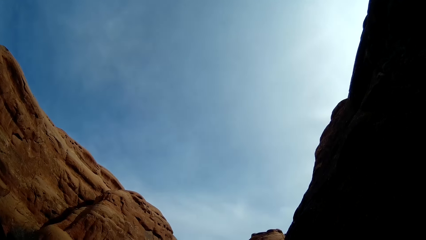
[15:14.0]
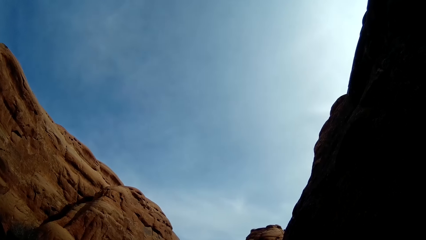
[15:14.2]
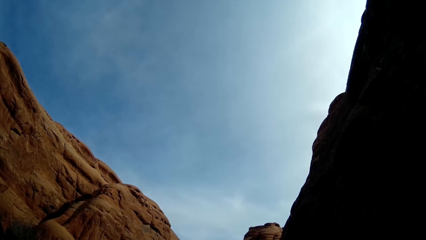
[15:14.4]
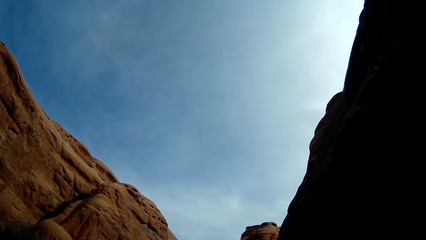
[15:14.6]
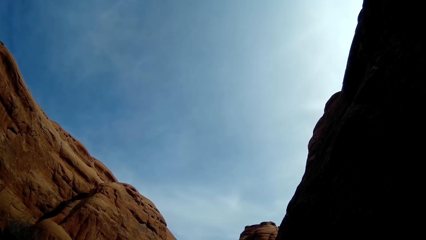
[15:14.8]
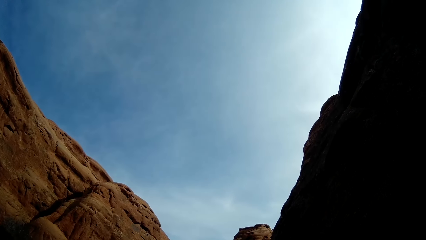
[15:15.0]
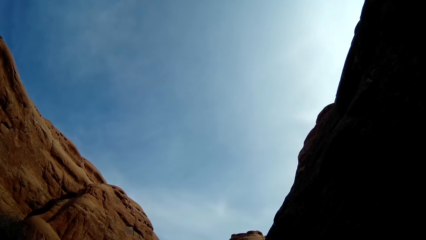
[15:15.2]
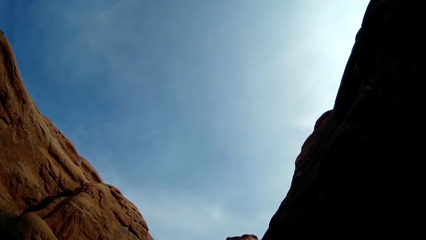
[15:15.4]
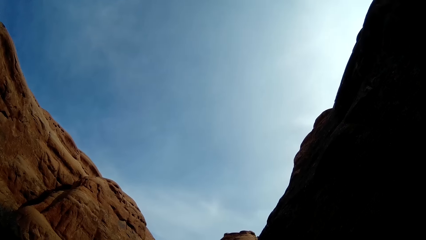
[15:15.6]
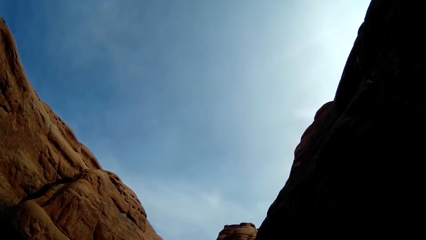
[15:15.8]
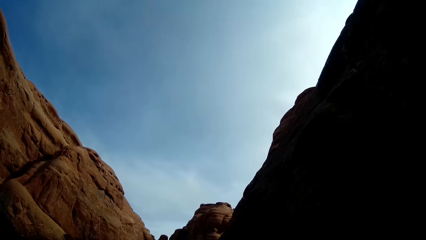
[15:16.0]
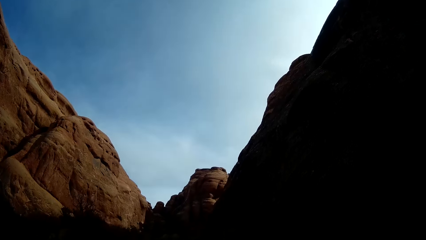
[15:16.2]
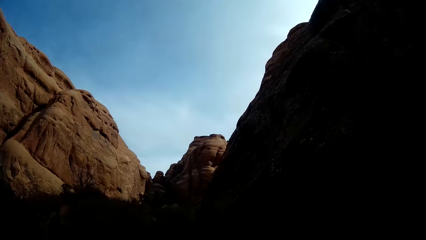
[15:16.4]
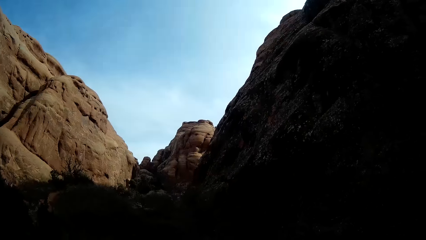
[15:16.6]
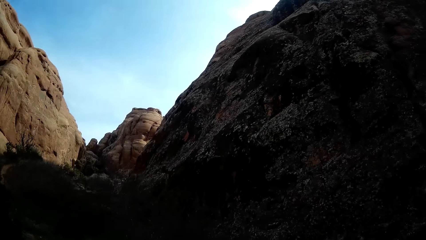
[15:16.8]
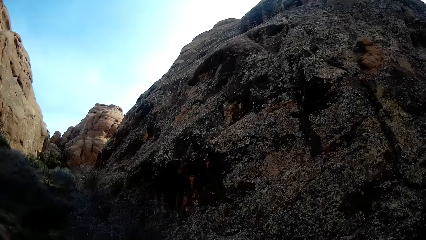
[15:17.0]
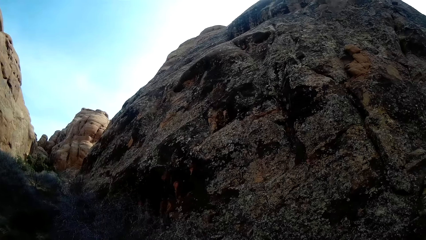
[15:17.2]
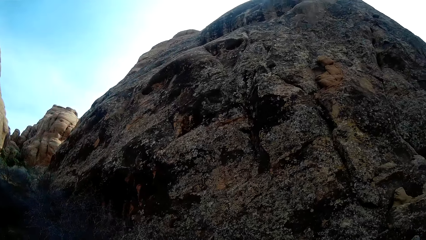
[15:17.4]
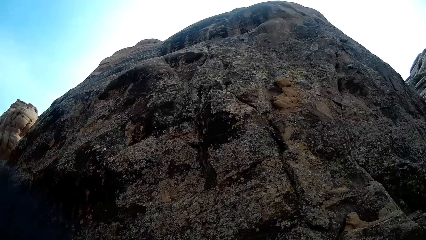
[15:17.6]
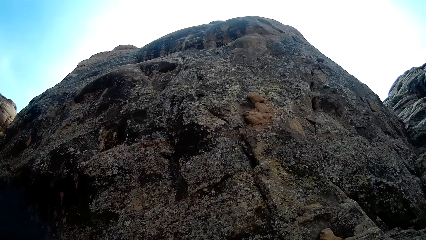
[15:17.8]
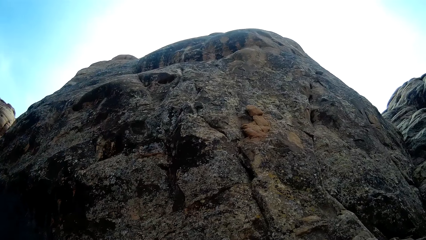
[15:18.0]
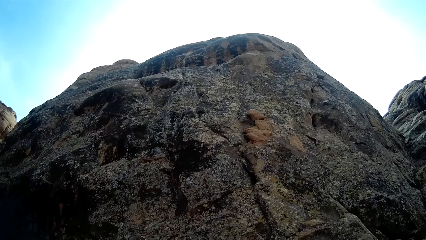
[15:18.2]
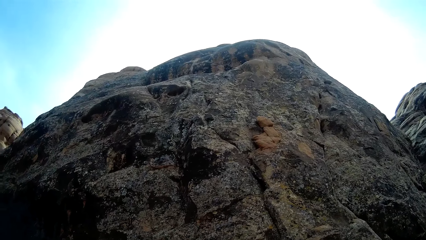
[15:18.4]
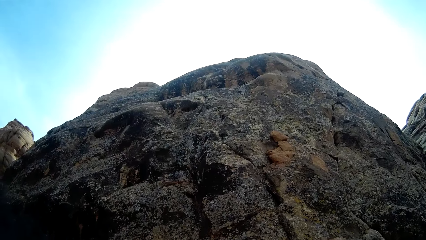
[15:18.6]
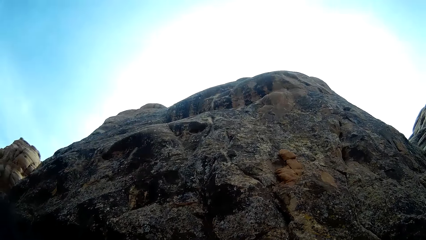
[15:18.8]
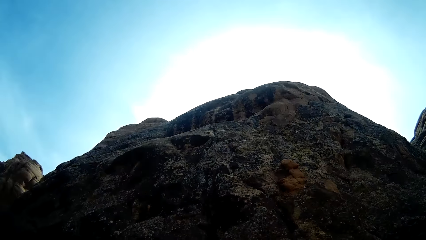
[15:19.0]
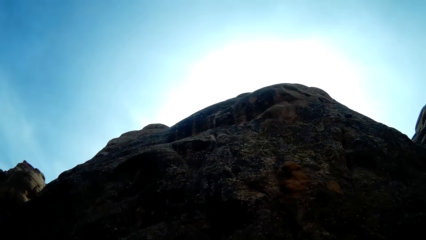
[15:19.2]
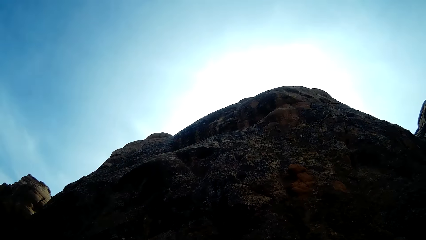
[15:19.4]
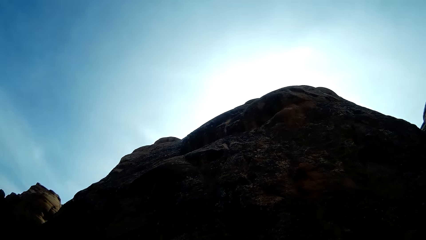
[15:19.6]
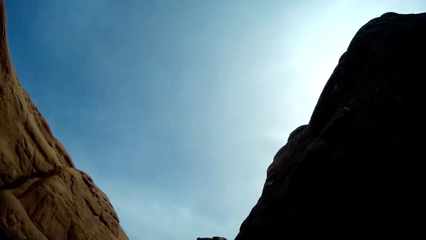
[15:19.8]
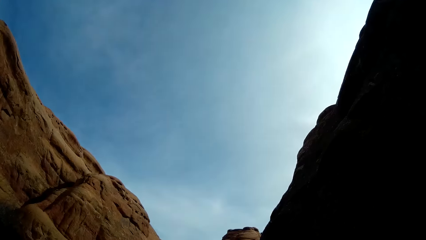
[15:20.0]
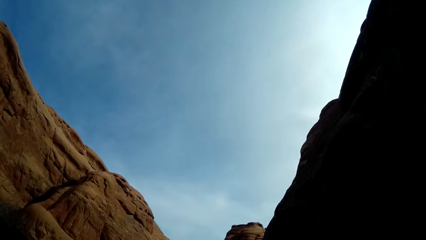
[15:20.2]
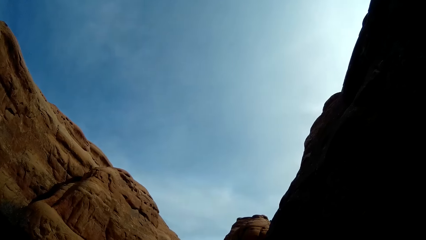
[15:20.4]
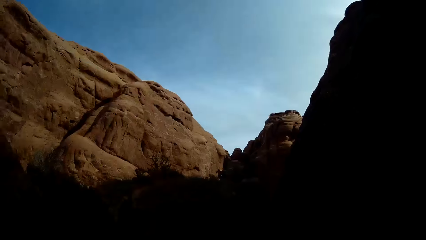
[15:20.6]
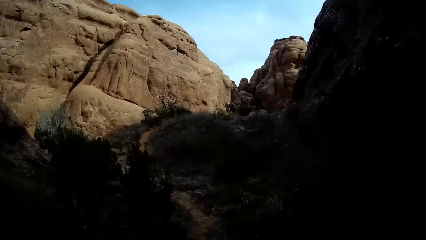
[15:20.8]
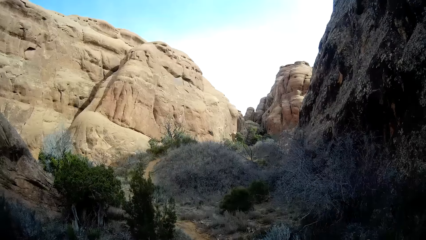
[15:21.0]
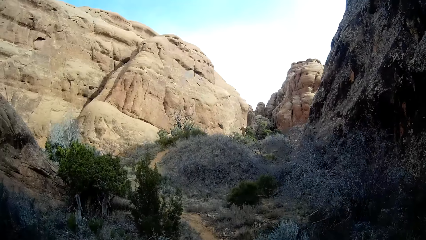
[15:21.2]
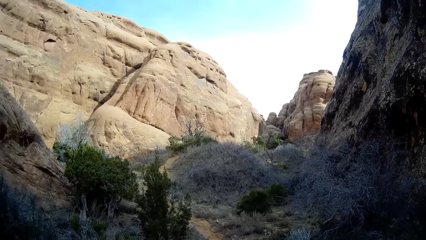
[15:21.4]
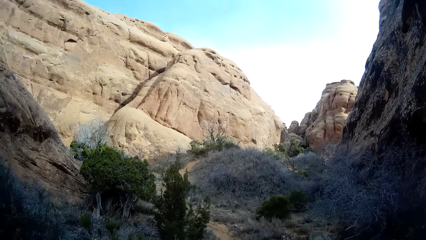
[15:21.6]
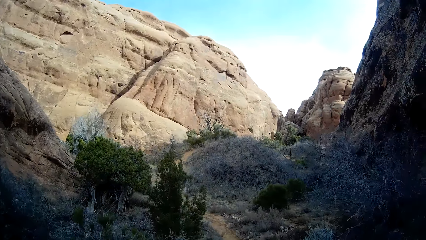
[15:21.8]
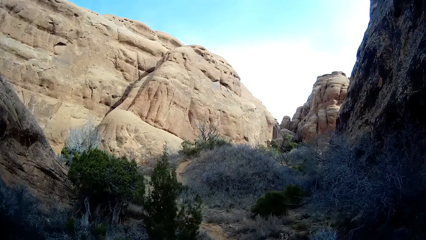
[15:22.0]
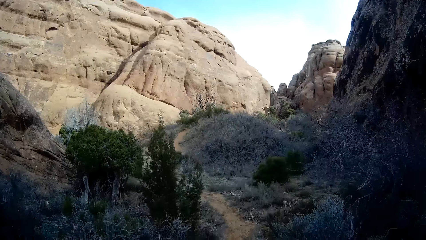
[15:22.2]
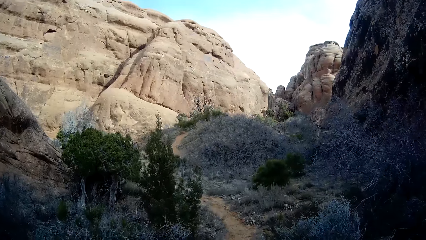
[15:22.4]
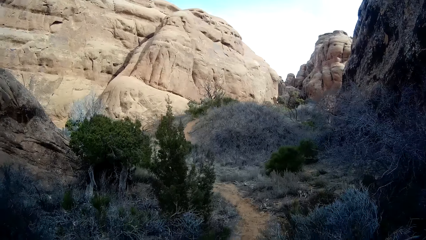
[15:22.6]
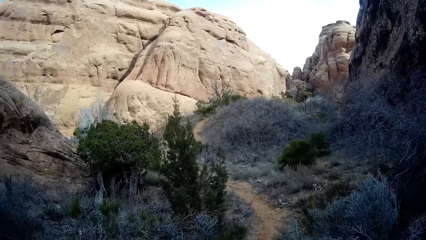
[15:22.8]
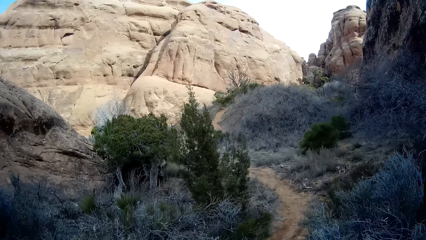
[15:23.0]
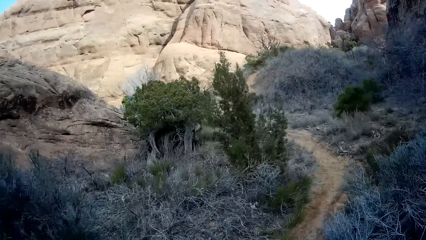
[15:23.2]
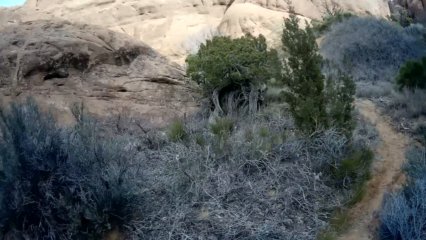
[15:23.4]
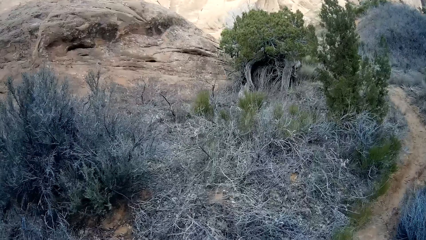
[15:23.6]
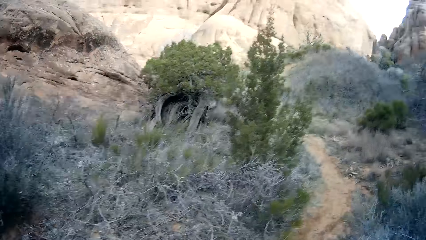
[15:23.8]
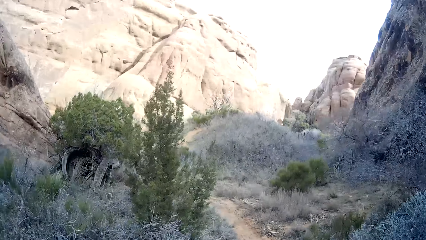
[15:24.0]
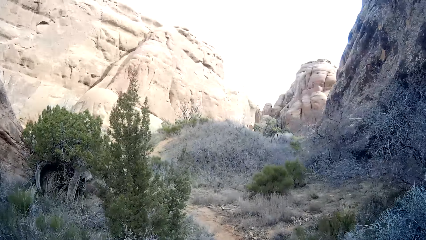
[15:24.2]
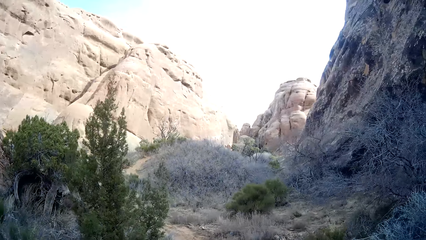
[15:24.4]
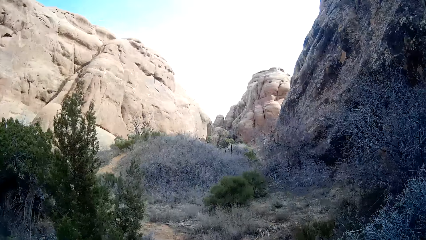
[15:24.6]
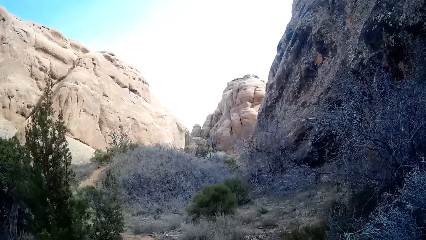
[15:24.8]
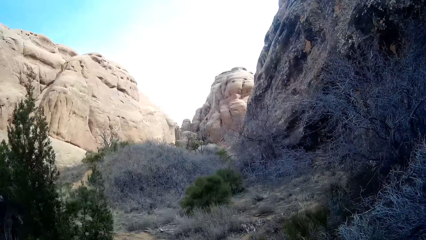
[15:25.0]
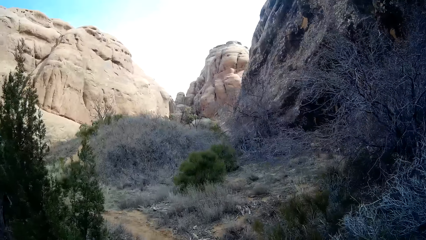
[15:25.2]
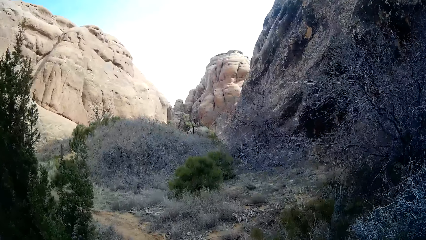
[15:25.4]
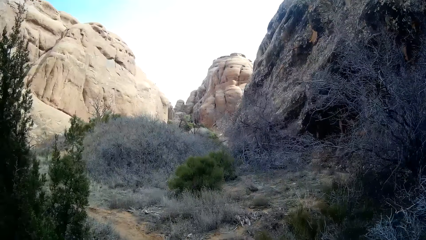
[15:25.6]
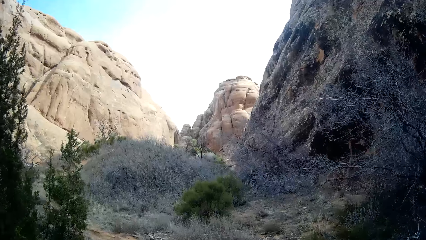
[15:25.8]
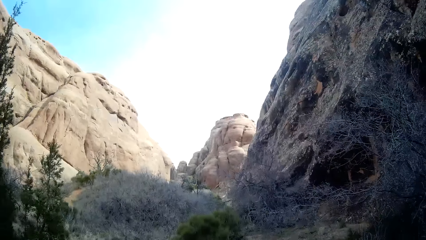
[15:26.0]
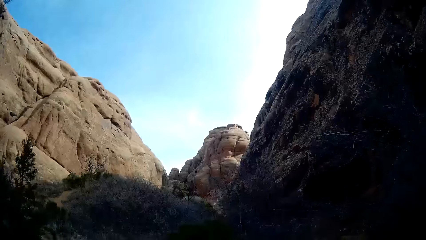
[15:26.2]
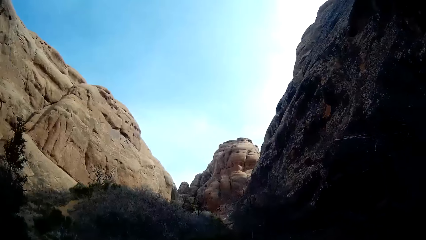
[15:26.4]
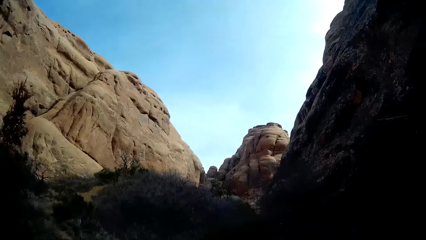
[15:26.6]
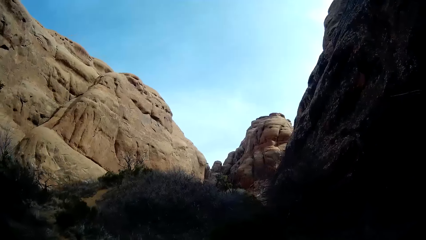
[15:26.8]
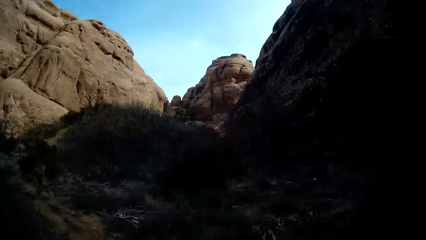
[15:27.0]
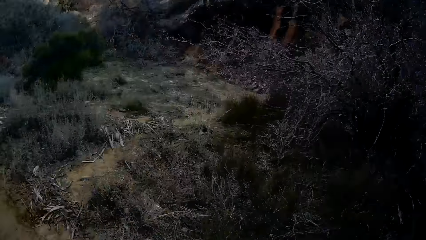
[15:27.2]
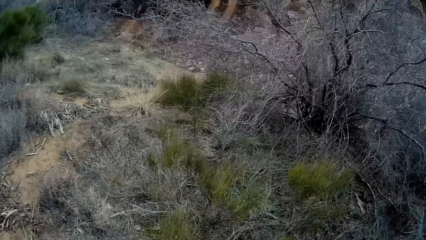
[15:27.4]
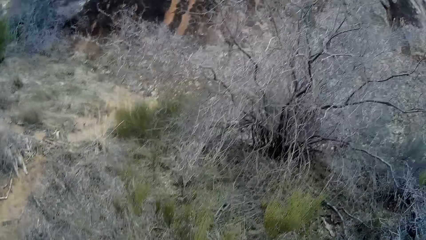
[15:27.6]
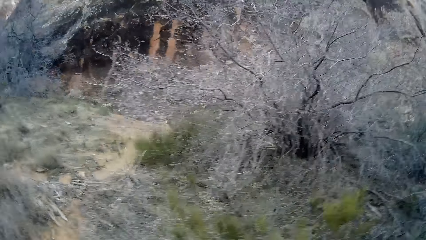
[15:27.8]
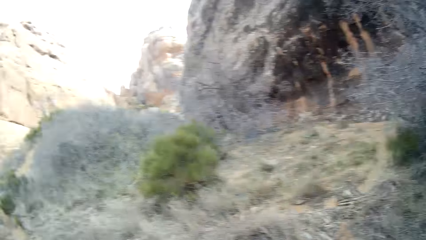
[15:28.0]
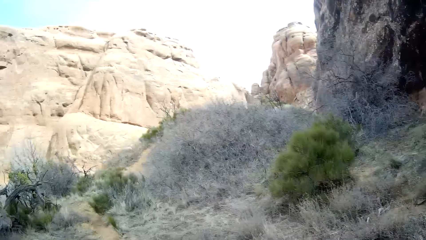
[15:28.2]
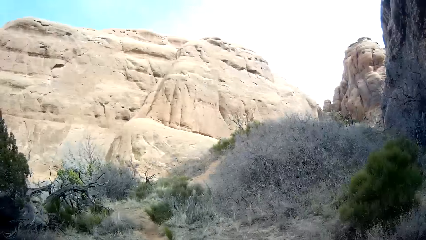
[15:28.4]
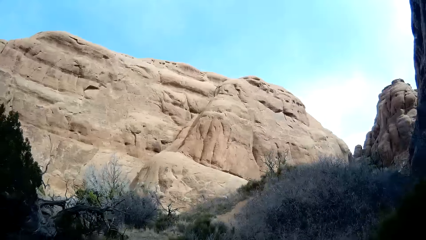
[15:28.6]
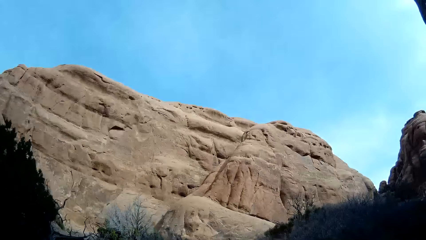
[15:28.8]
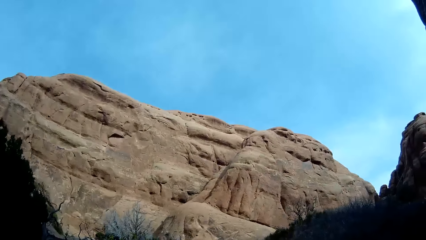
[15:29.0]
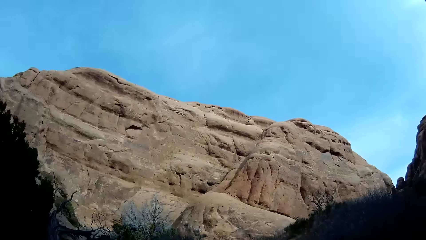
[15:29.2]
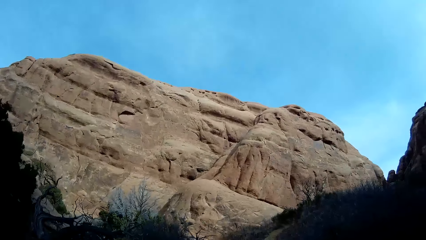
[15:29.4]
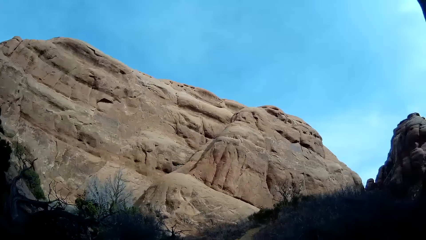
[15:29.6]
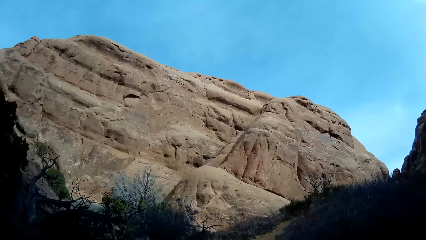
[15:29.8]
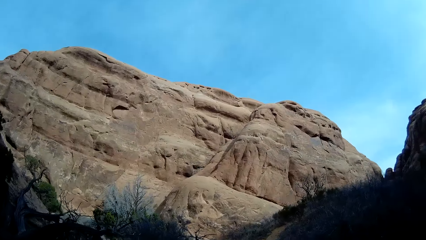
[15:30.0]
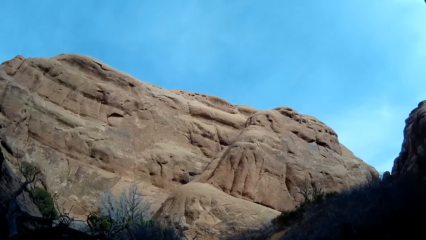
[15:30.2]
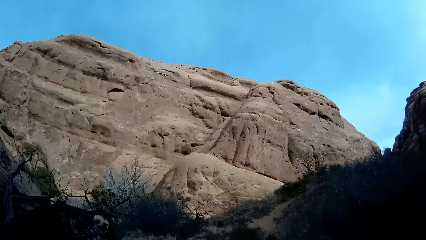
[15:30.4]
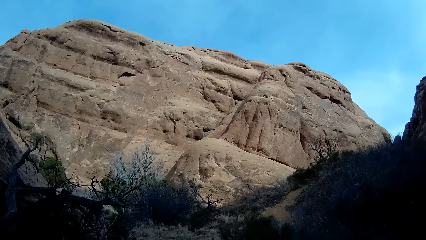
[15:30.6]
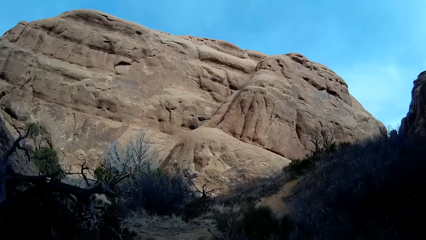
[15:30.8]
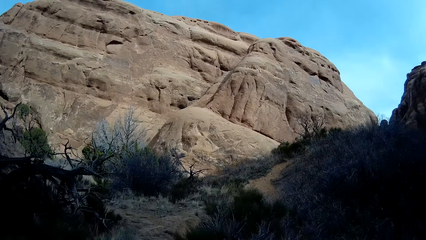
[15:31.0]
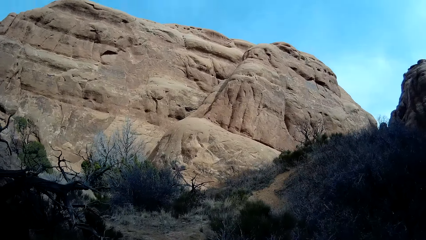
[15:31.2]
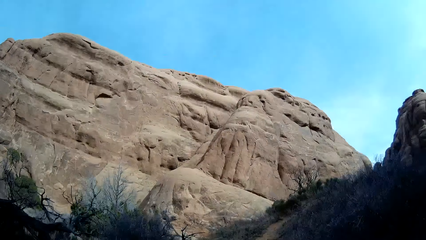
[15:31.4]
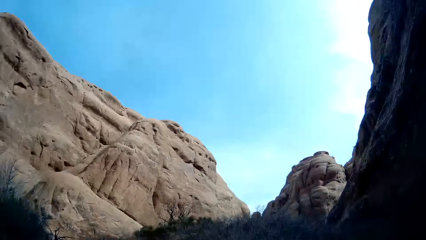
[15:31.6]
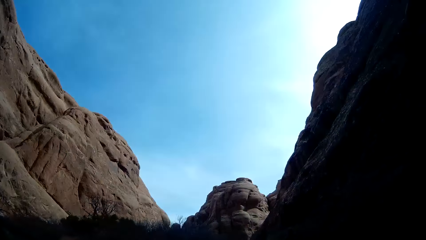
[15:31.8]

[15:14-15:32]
The camera wearer stares at the rock. They stare at the sky. They stare at the hills. They walk on a foot path. They stare at the hills.
